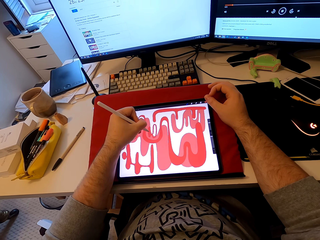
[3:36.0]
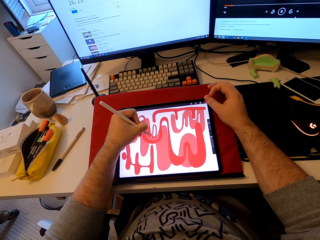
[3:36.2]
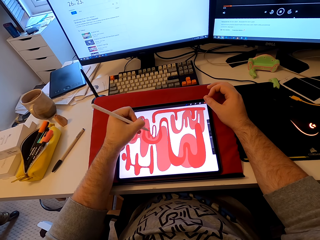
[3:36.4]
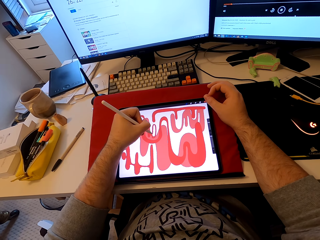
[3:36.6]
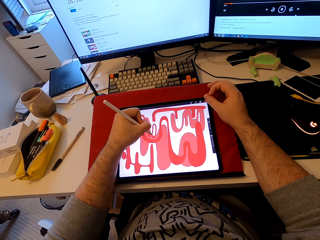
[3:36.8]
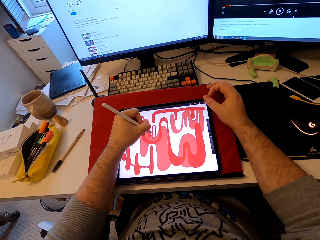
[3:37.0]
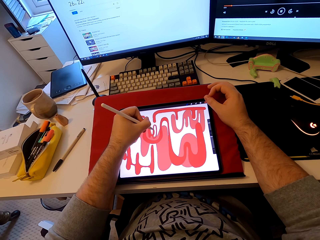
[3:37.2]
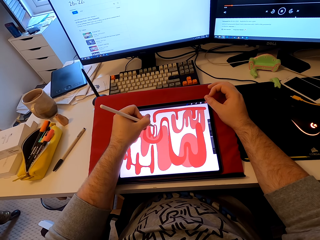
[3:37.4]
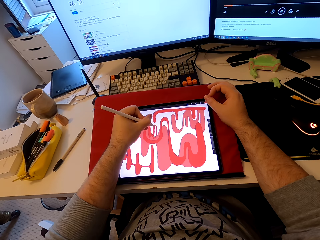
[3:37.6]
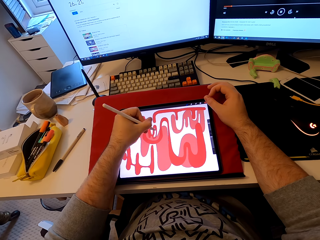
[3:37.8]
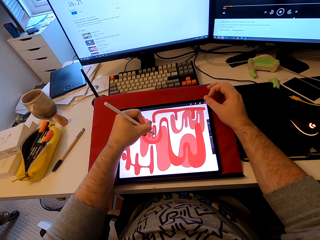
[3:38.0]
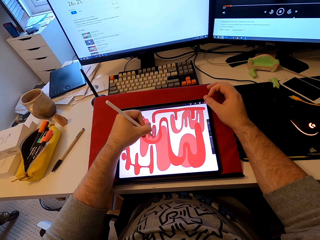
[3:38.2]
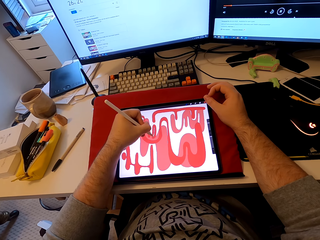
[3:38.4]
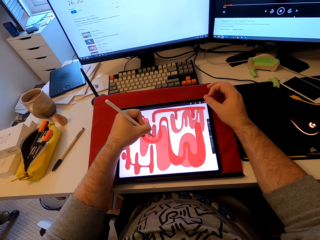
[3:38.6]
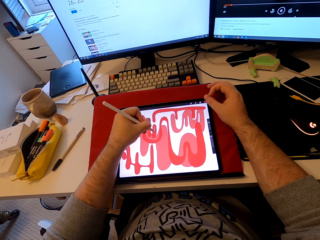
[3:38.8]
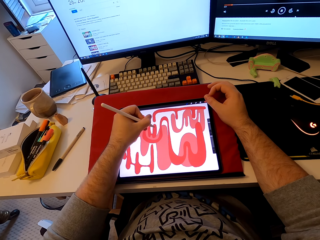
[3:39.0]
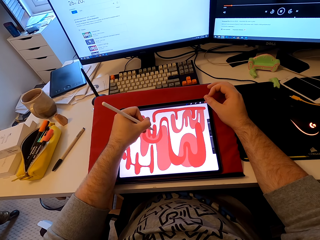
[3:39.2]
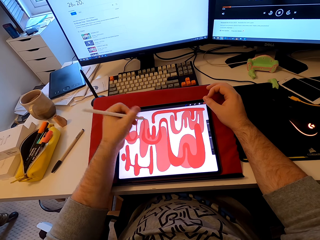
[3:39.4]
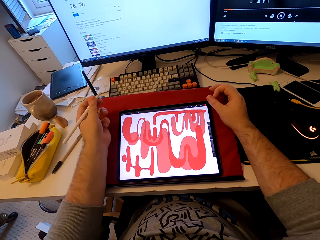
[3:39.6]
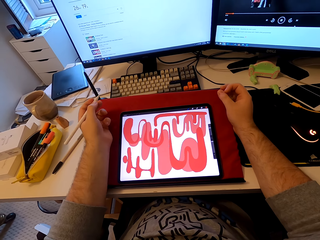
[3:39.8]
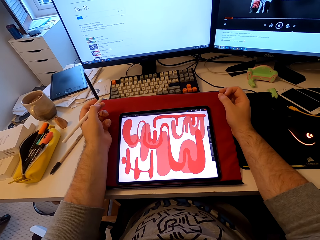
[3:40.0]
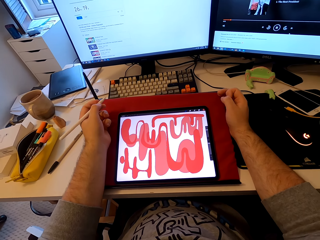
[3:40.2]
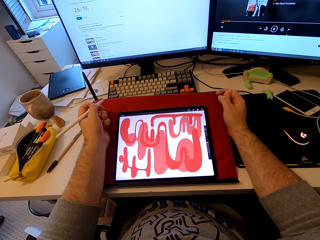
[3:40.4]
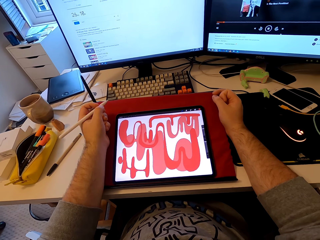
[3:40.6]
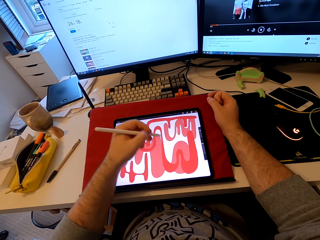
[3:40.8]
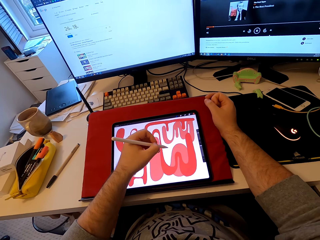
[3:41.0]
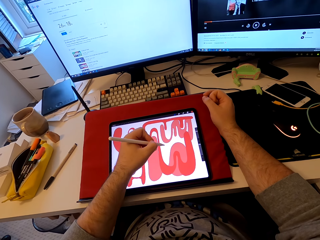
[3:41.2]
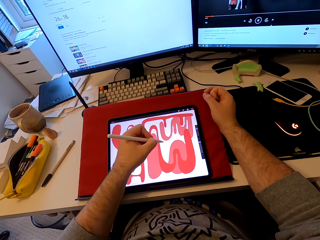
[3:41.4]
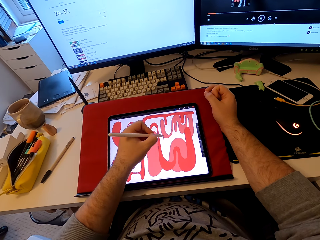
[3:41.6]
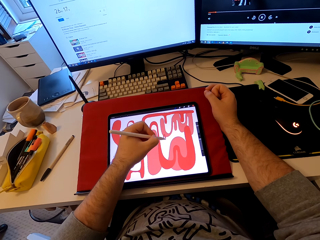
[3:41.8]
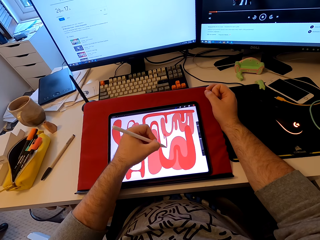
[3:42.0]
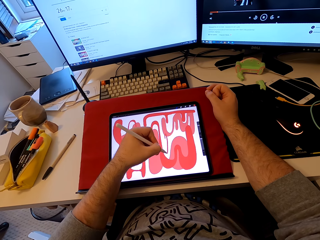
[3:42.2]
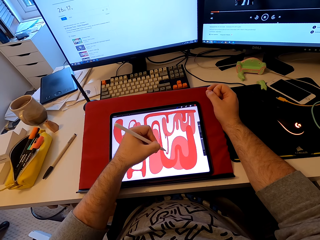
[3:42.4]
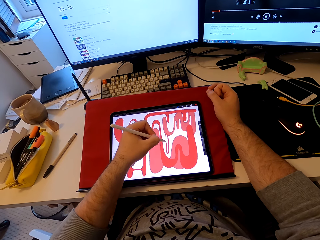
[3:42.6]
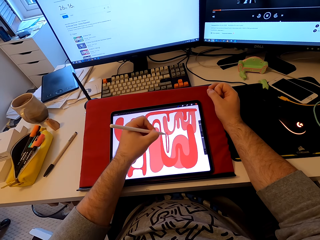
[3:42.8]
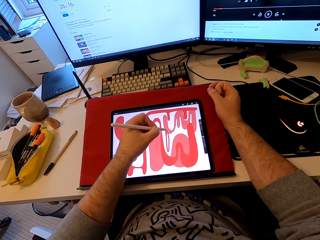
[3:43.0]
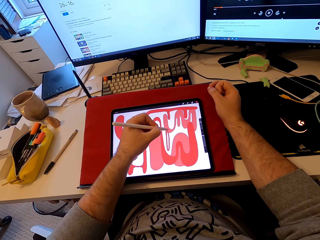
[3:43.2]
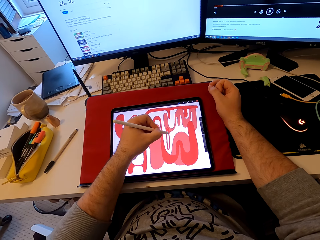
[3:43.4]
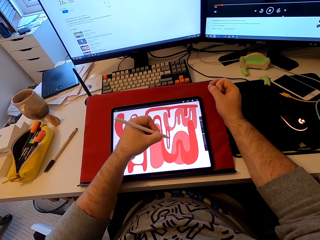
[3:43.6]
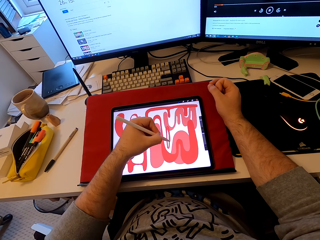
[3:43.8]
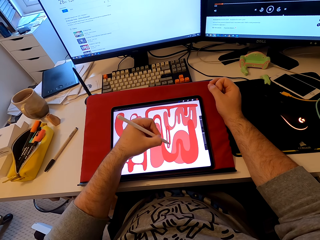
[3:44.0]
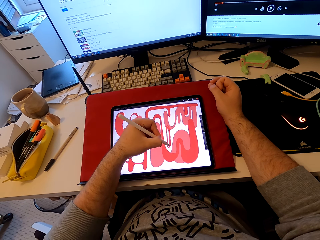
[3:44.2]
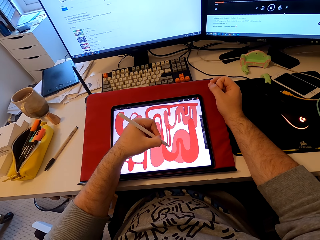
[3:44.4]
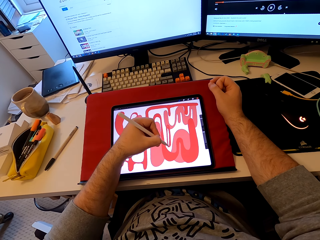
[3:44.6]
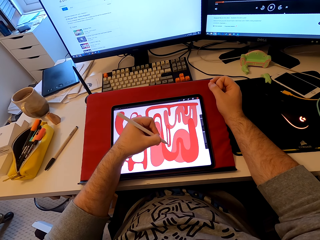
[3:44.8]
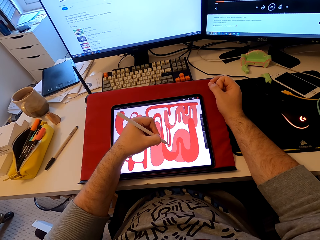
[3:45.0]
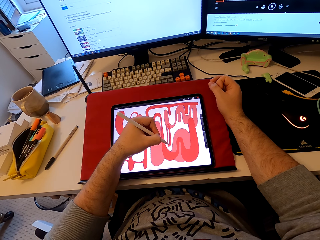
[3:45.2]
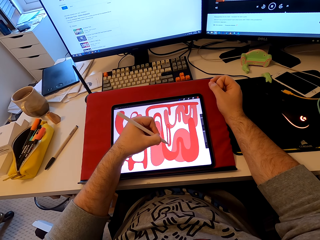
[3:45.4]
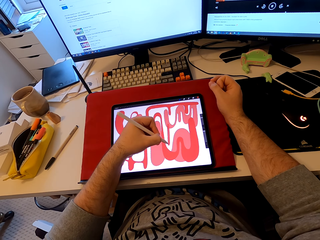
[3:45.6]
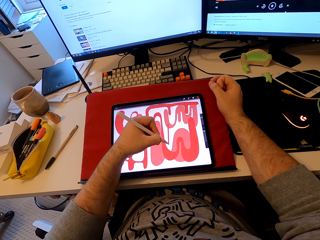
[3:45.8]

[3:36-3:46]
The camera wearer stares at a tablet. They draw a pattern on the tablet.

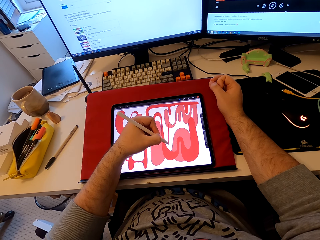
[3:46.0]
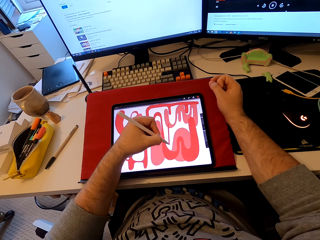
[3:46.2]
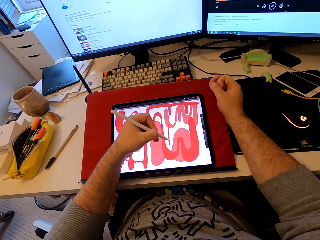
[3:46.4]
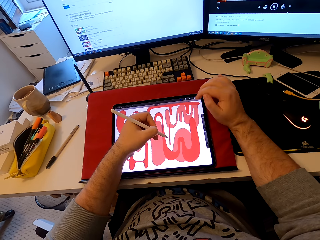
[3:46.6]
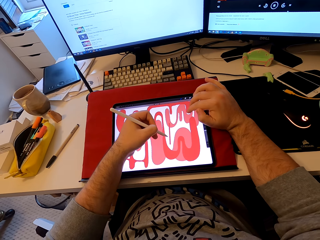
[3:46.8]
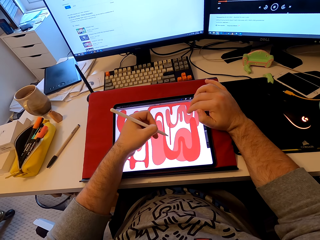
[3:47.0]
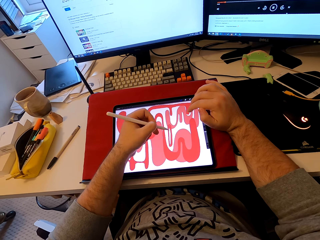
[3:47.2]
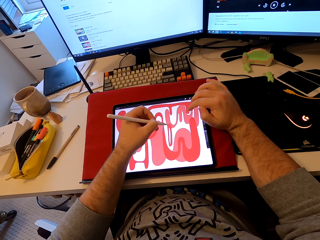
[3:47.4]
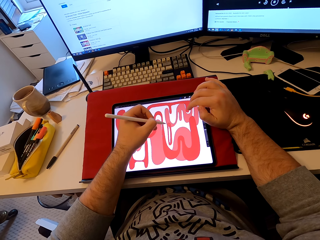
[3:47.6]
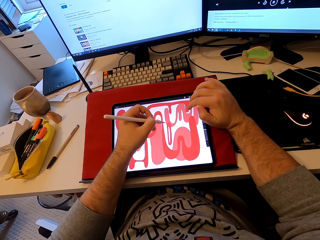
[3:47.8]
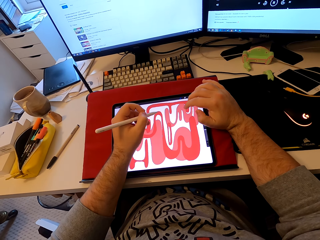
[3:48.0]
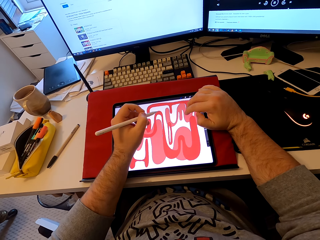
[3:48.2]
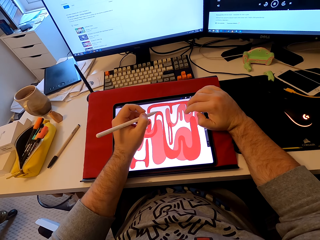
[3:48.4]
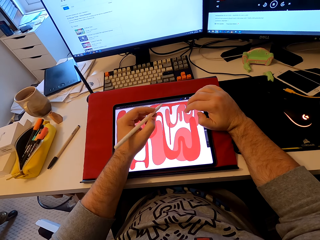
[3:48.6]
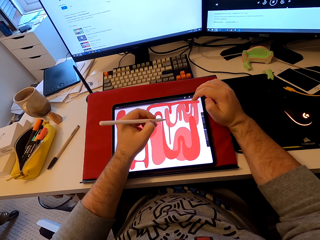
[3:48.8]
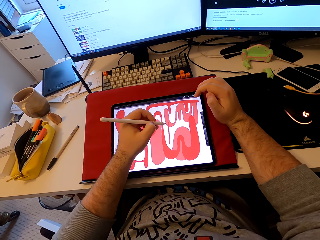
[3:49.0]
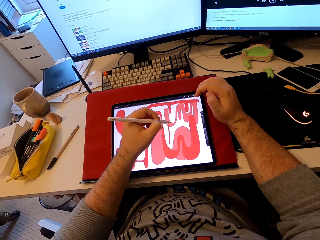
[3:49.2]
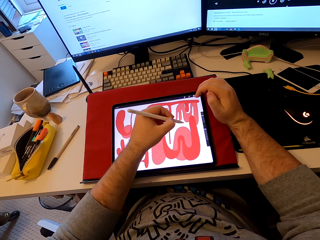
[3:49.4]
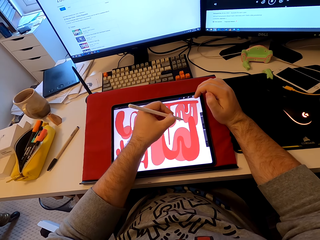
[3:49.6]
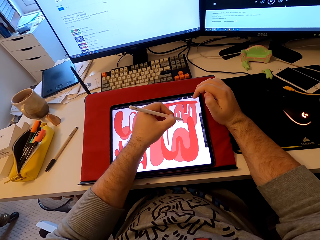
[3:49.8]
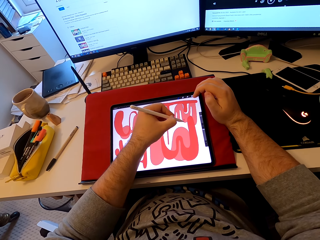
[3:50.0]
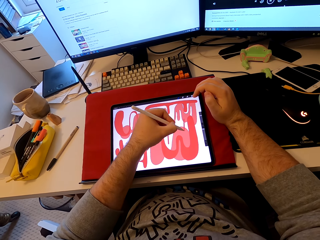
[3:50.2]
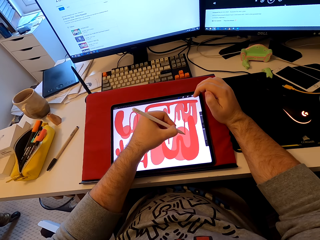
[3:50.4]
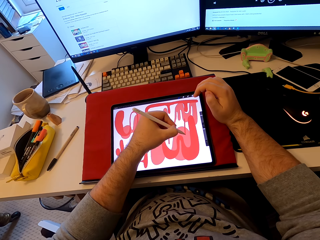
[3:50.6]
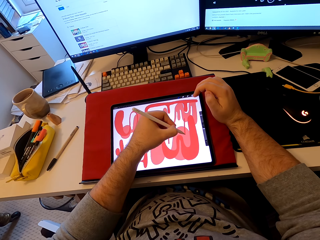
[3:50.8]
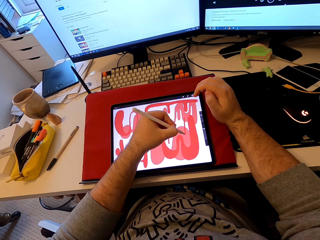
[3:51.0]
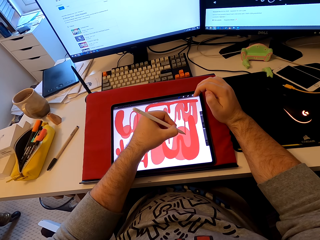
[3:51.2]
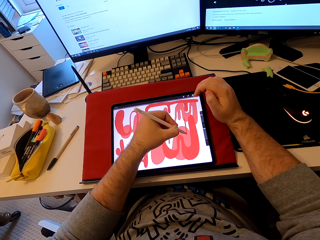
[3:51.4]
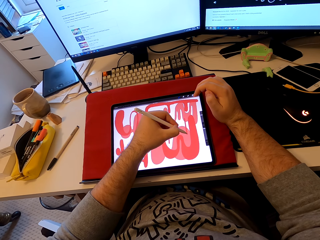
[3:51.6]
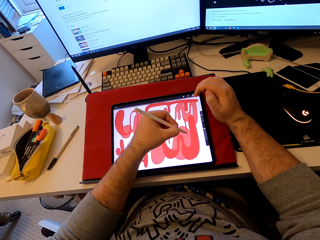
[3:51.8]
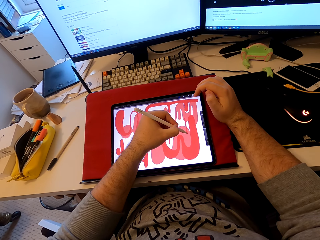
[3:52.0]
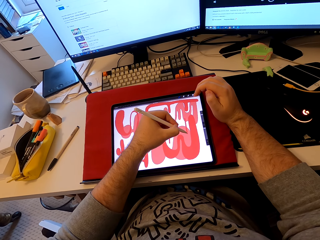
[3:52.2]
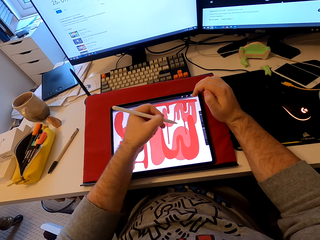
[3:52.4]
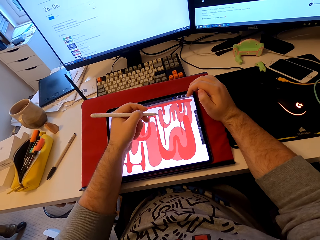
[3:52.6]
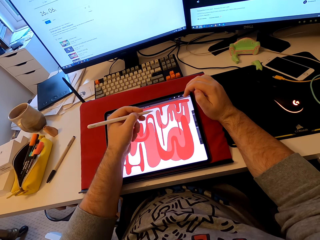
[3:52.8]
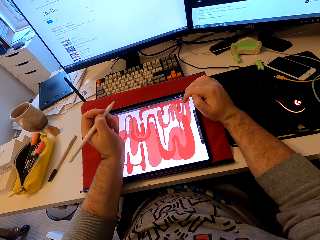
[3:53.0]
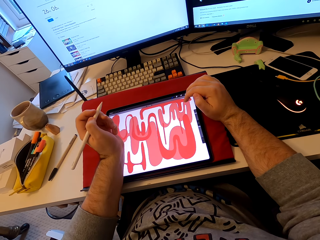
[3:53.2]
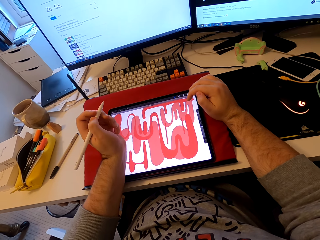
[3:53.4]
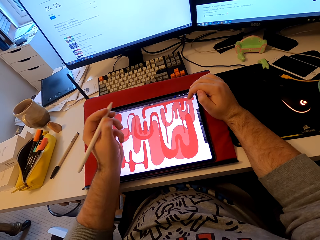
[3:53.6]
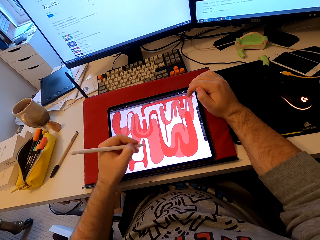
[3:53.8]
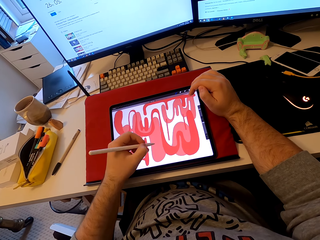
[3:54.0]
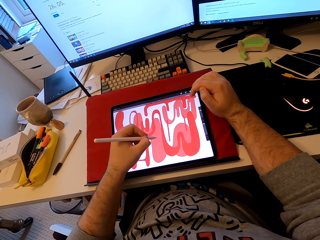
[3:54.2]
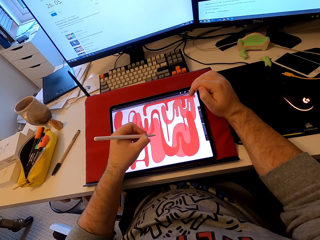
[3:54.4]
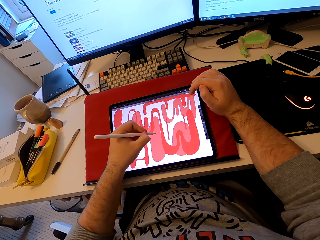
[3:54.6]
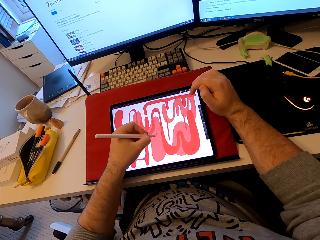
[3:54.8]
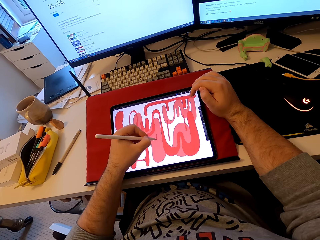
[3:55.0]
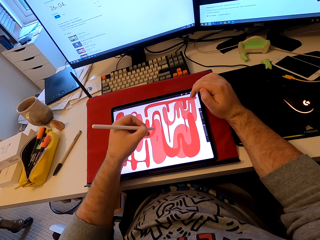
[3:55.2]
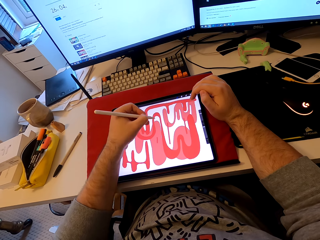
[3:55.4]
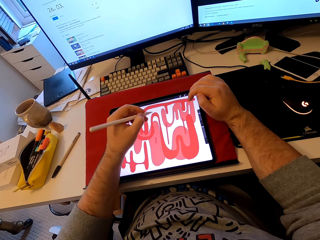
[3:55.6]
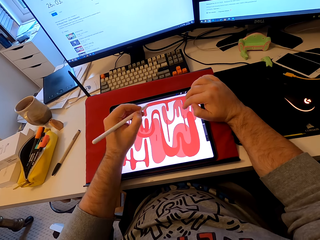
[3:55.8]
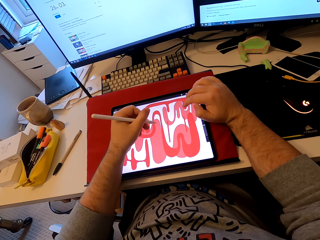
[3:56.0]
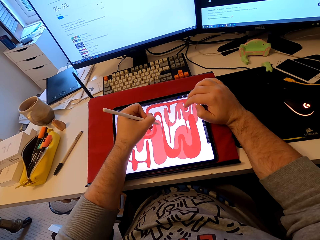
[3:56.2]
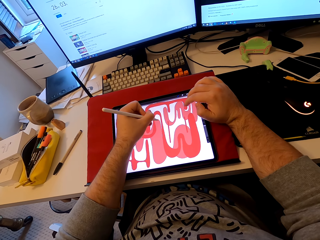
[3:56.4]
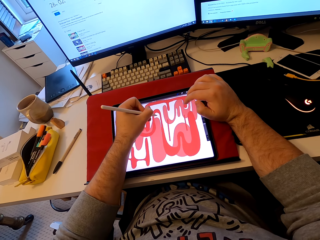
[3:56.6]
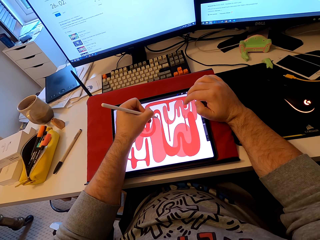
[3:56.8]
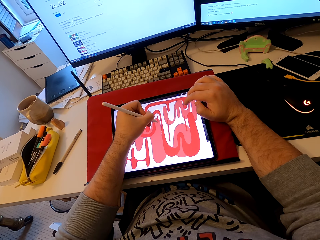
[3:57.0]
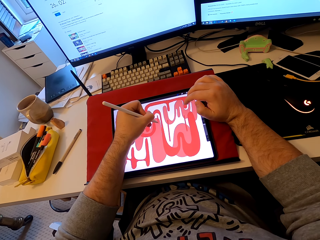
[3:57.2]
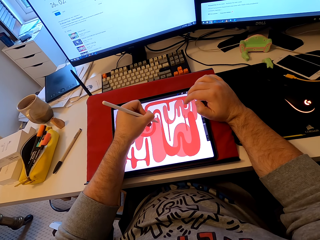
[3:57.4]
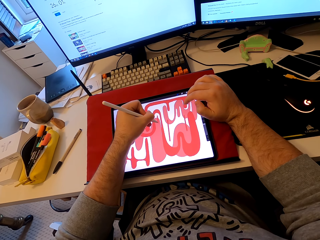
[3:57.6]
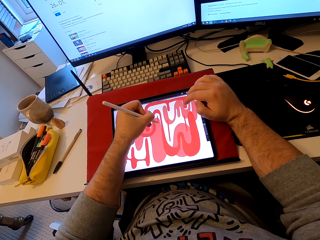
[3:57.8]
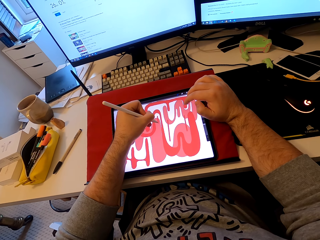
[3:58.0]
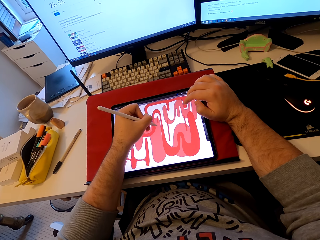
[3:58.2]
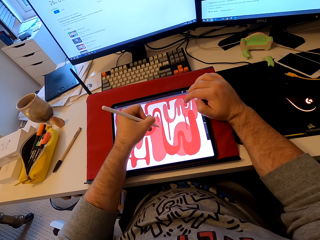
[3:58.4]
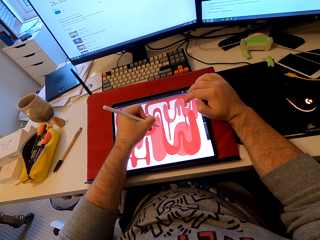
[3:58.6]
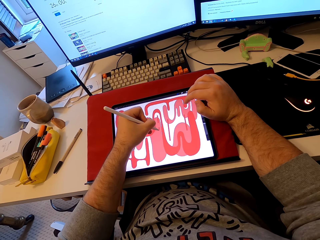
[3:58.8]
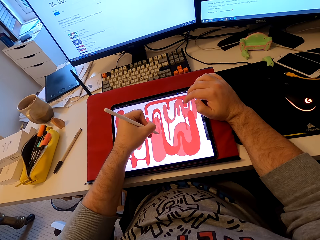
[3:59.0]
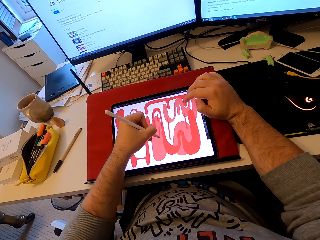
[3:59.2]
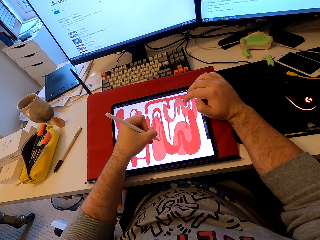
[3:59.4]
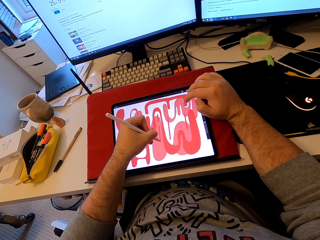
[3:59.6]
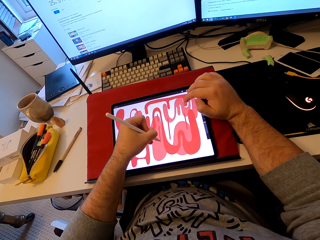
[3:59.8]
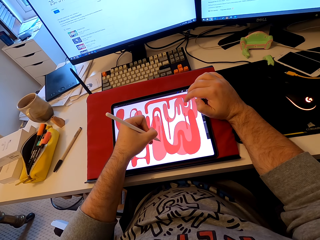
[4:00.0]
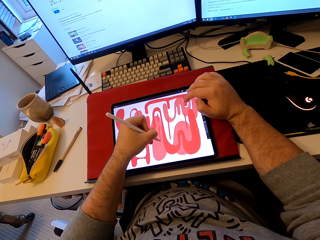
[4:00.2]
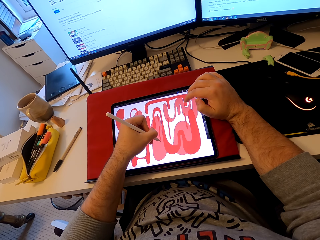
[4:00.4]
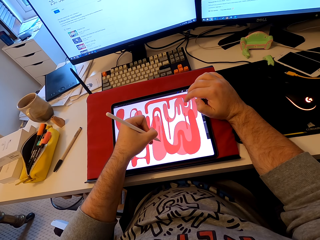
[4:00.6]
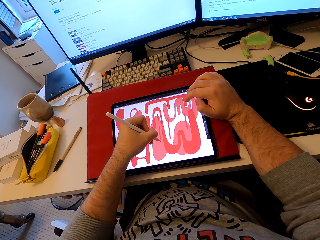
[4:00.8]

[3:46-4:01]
The camera wearer operates a tablet. They touch the tablet. They draw a pattern on the tablet with a stylus pen. They stare at the tablet. They draw a pattern on the tablet.
